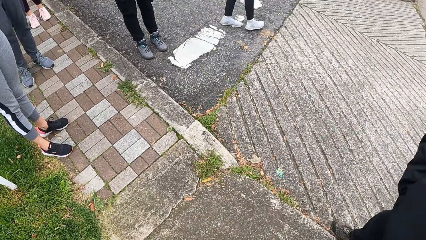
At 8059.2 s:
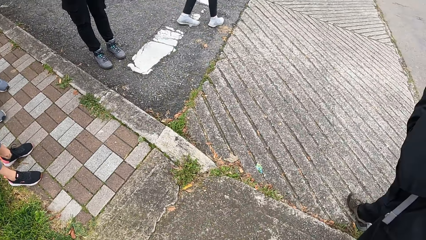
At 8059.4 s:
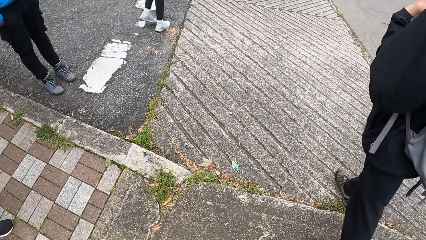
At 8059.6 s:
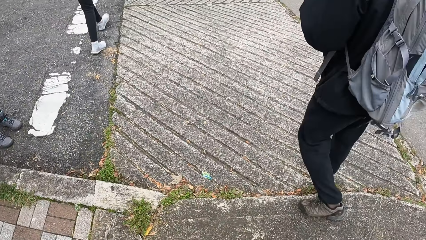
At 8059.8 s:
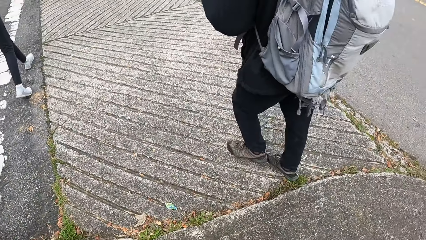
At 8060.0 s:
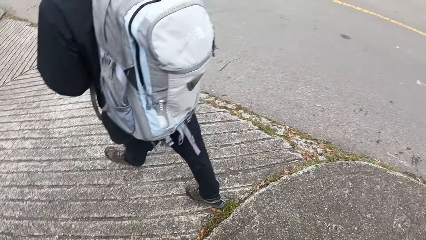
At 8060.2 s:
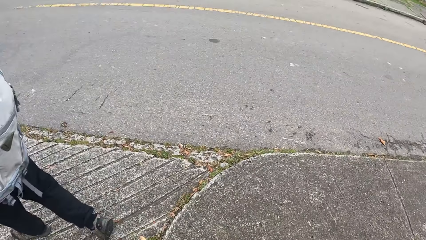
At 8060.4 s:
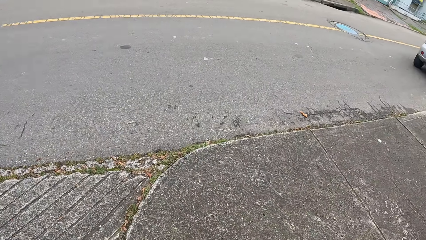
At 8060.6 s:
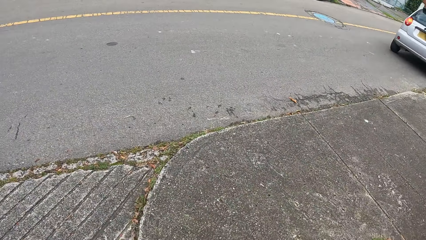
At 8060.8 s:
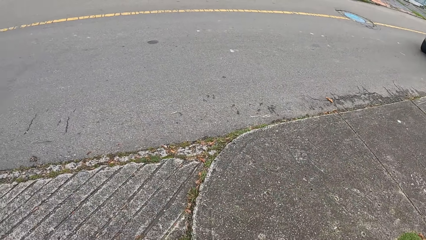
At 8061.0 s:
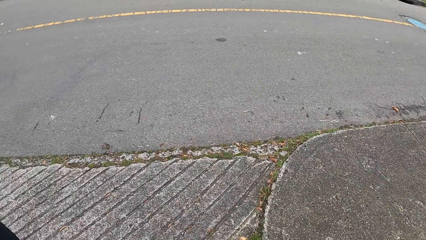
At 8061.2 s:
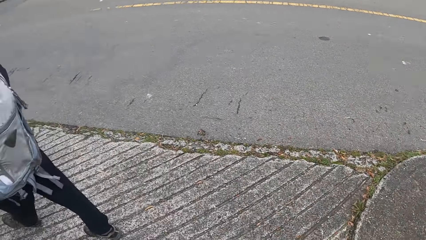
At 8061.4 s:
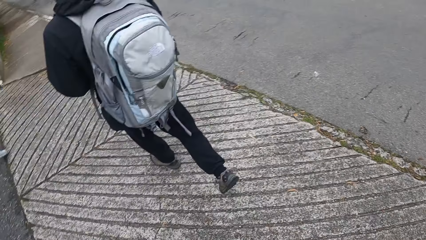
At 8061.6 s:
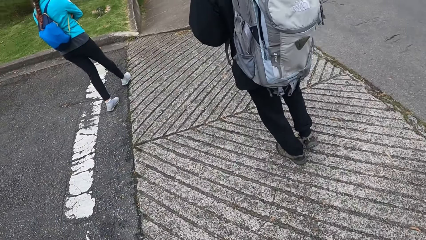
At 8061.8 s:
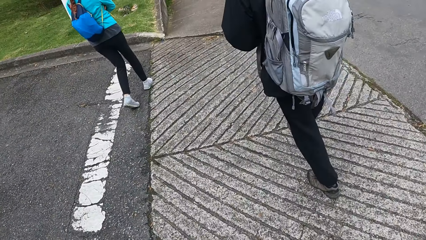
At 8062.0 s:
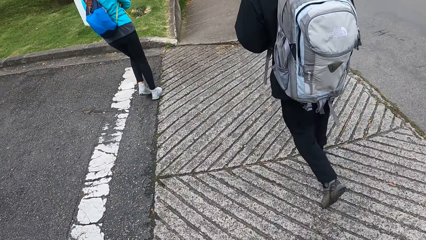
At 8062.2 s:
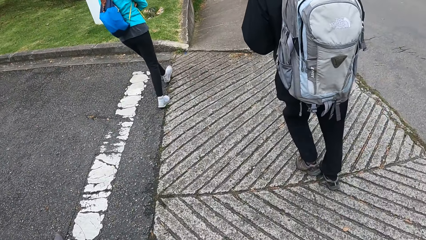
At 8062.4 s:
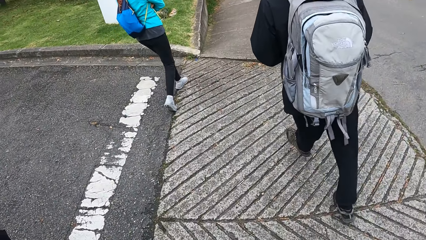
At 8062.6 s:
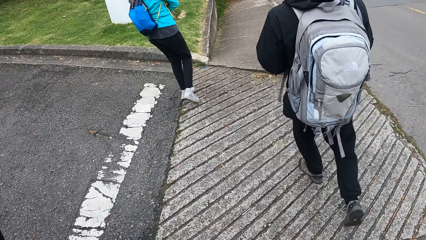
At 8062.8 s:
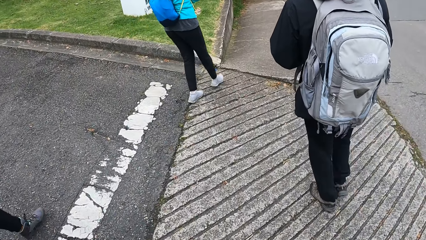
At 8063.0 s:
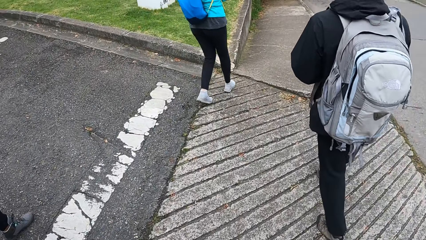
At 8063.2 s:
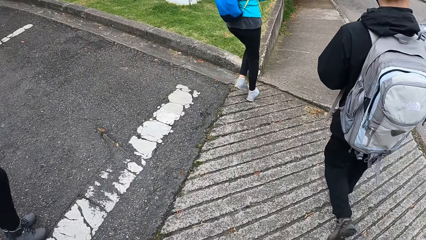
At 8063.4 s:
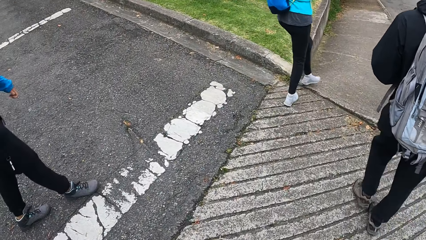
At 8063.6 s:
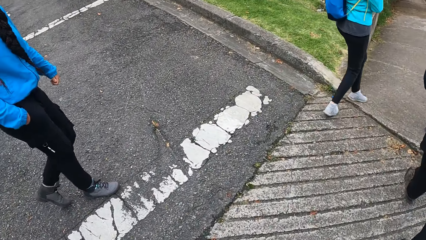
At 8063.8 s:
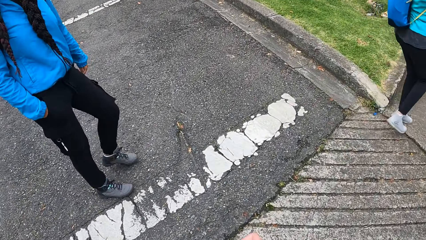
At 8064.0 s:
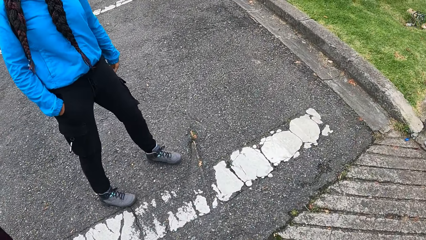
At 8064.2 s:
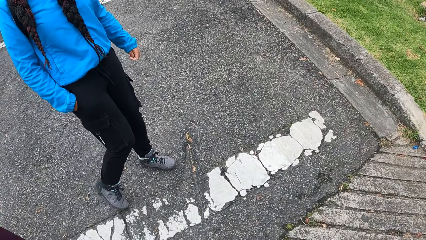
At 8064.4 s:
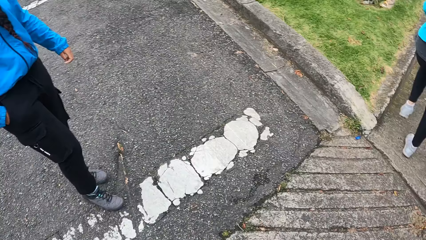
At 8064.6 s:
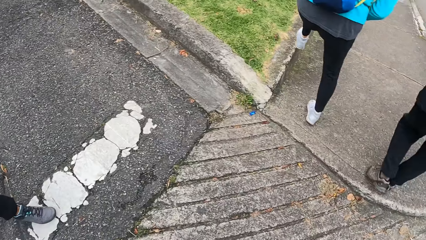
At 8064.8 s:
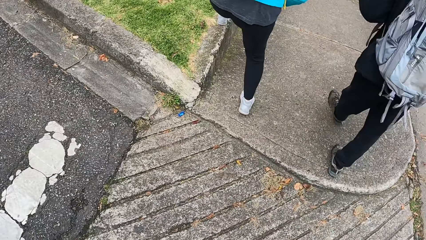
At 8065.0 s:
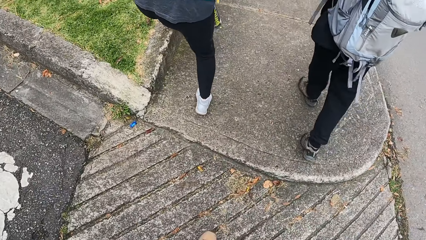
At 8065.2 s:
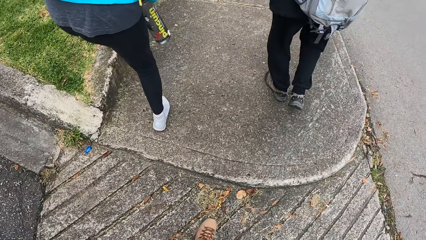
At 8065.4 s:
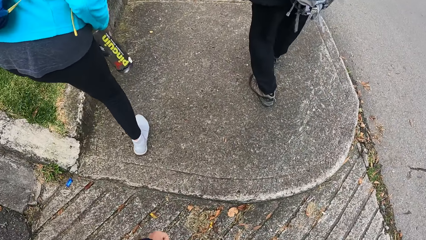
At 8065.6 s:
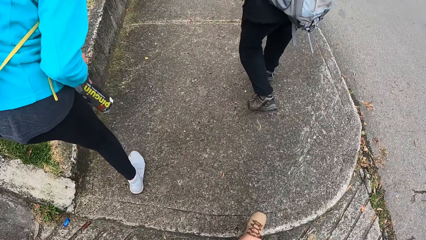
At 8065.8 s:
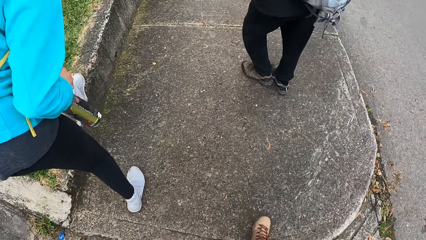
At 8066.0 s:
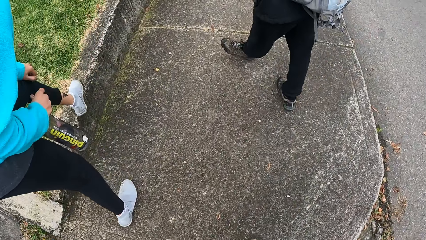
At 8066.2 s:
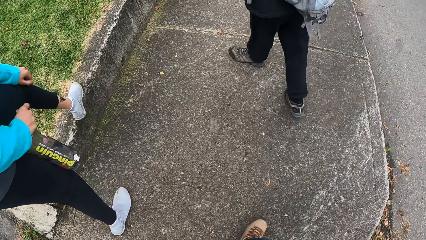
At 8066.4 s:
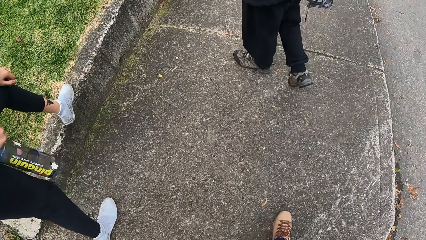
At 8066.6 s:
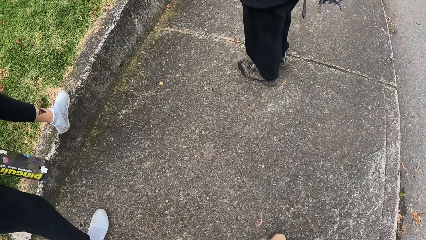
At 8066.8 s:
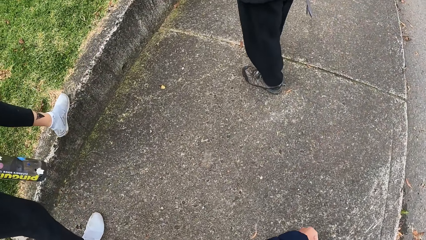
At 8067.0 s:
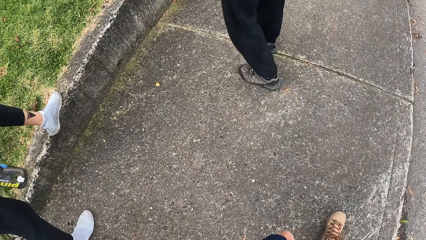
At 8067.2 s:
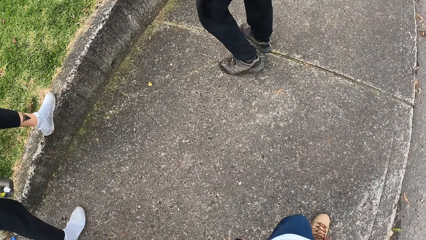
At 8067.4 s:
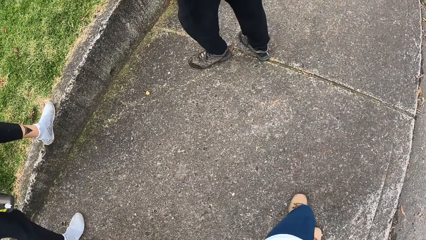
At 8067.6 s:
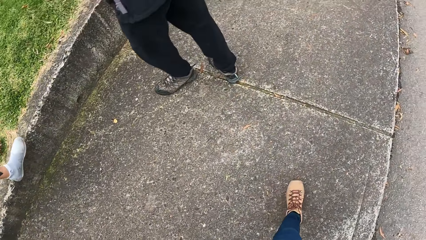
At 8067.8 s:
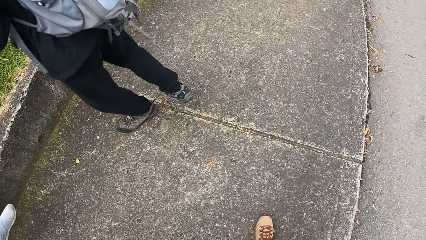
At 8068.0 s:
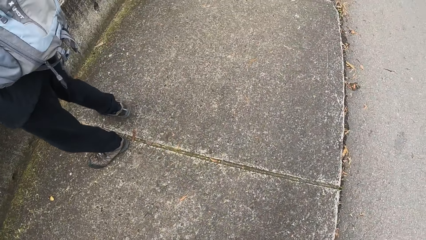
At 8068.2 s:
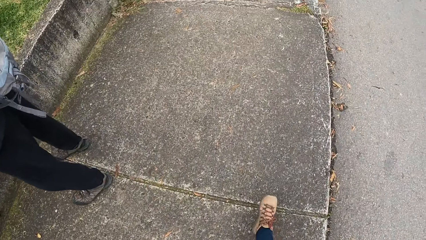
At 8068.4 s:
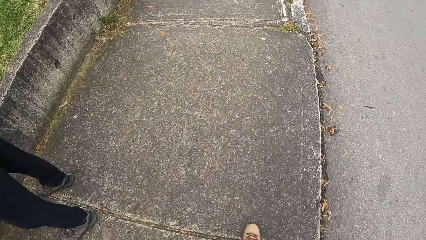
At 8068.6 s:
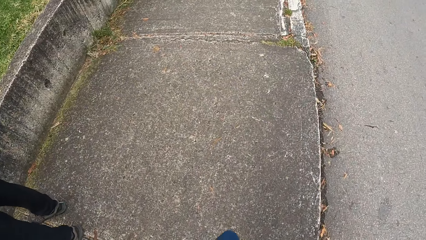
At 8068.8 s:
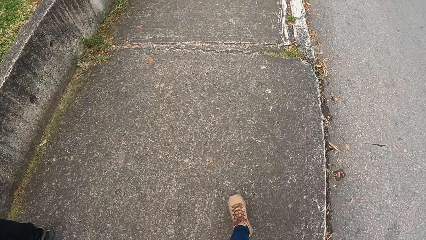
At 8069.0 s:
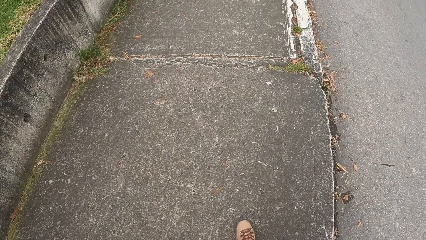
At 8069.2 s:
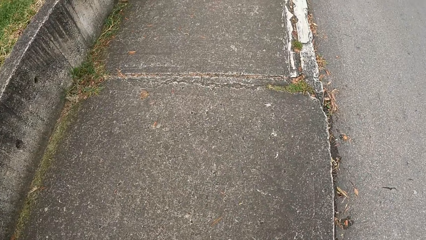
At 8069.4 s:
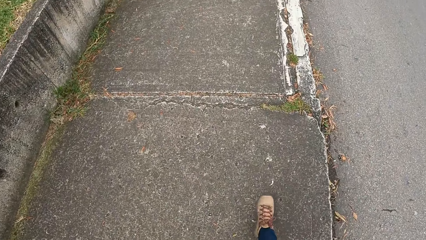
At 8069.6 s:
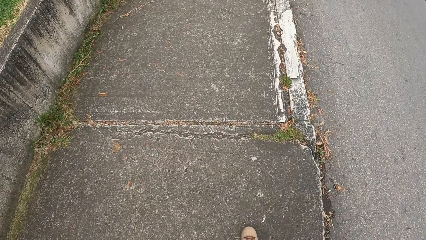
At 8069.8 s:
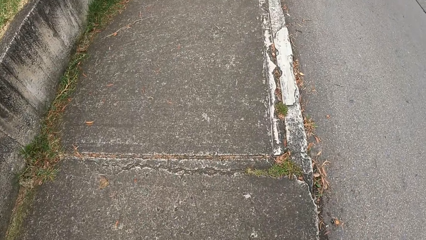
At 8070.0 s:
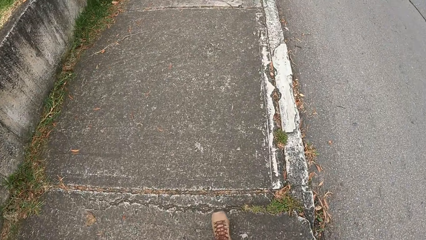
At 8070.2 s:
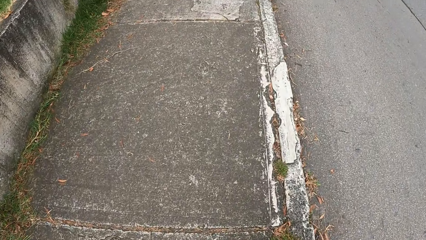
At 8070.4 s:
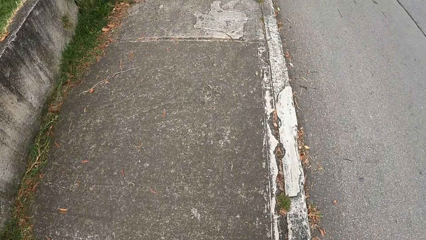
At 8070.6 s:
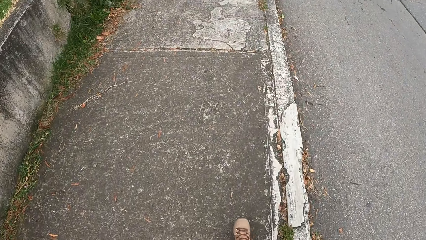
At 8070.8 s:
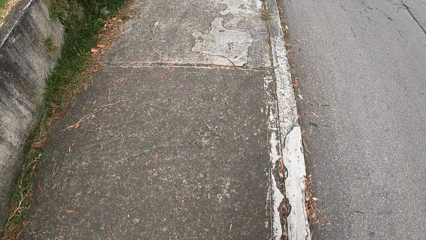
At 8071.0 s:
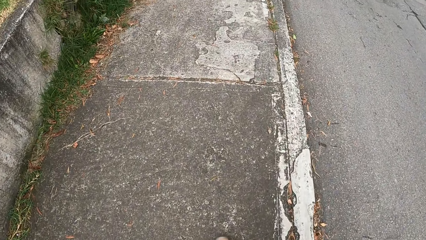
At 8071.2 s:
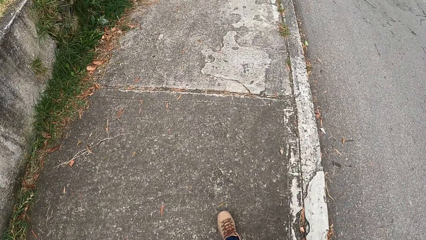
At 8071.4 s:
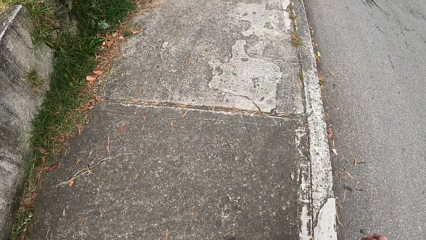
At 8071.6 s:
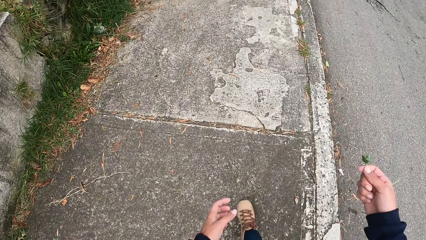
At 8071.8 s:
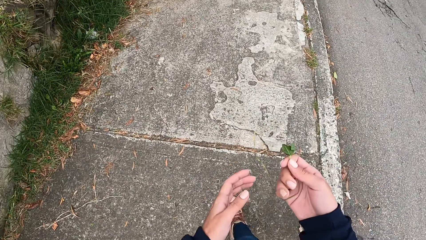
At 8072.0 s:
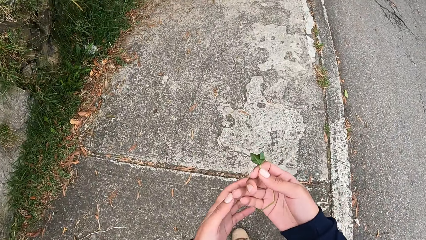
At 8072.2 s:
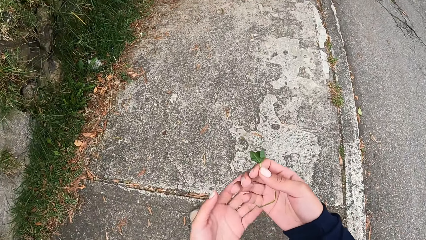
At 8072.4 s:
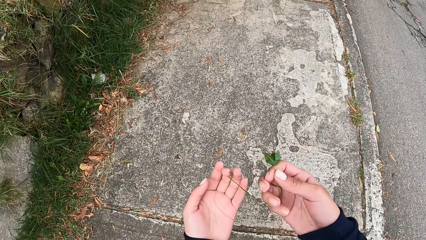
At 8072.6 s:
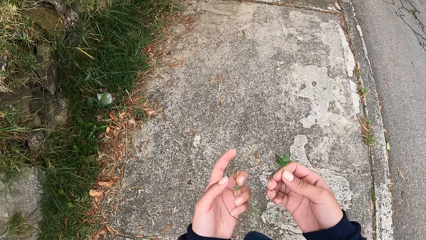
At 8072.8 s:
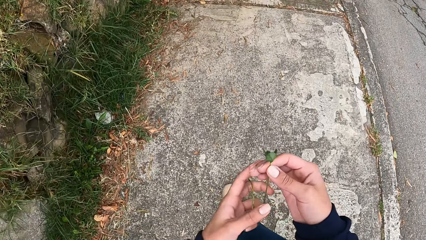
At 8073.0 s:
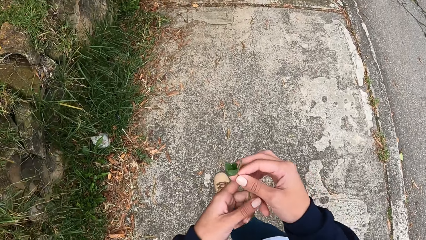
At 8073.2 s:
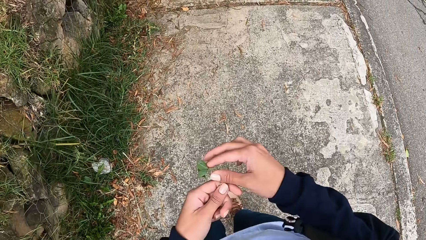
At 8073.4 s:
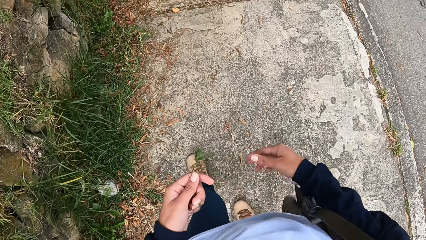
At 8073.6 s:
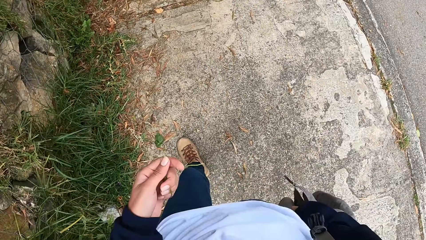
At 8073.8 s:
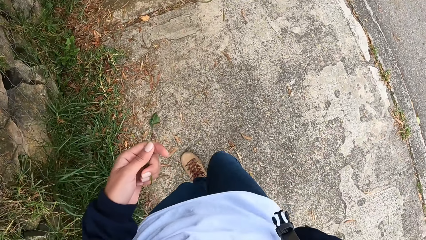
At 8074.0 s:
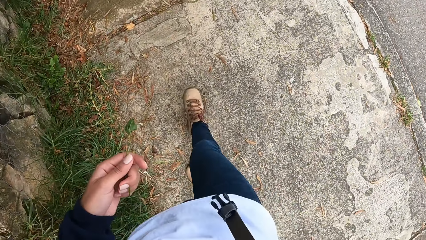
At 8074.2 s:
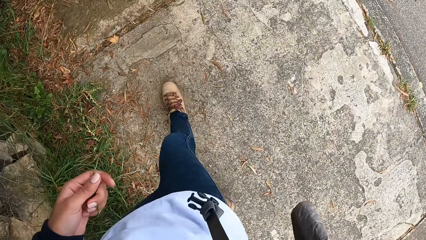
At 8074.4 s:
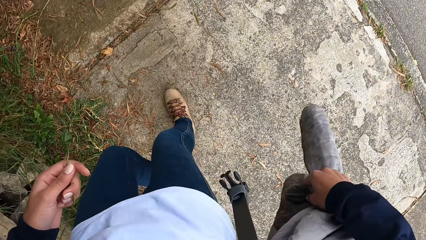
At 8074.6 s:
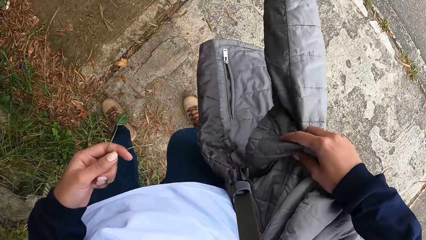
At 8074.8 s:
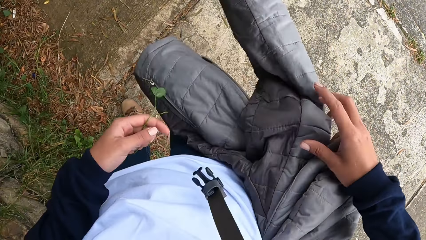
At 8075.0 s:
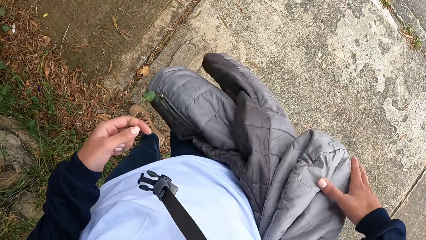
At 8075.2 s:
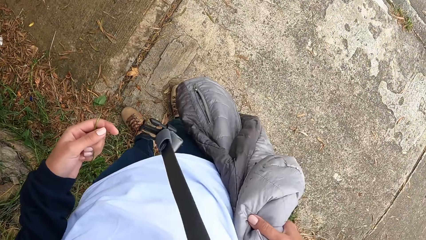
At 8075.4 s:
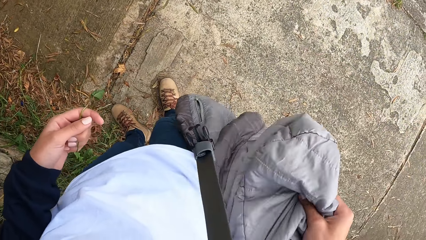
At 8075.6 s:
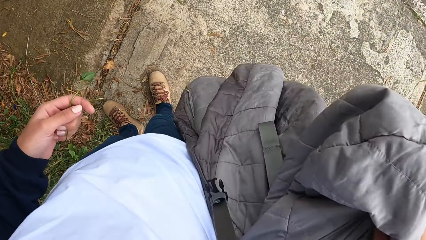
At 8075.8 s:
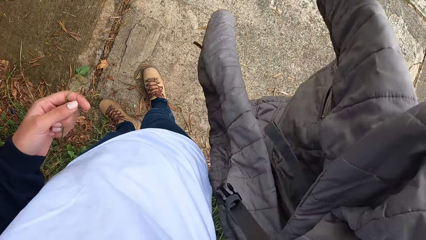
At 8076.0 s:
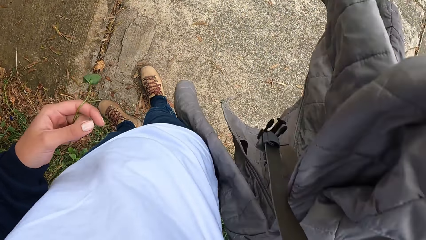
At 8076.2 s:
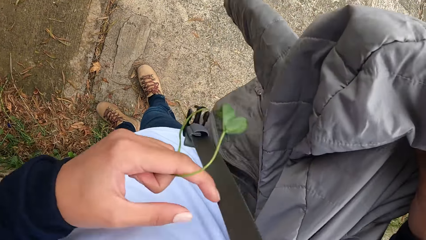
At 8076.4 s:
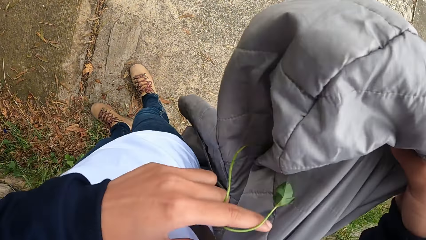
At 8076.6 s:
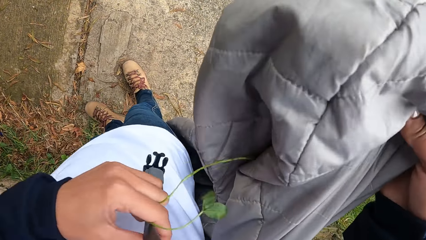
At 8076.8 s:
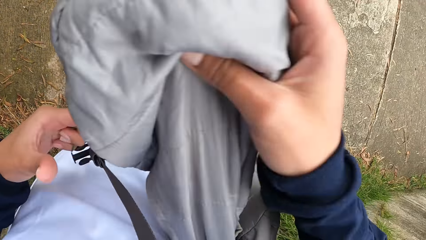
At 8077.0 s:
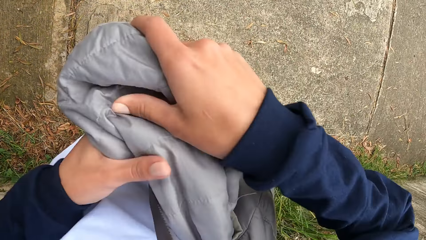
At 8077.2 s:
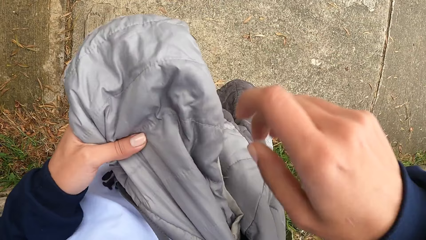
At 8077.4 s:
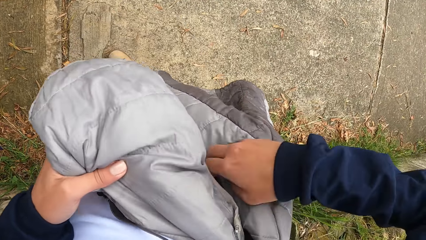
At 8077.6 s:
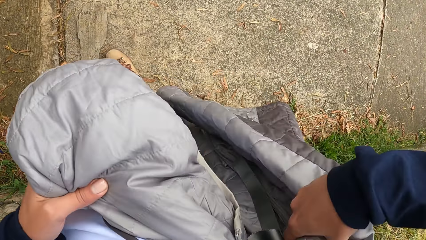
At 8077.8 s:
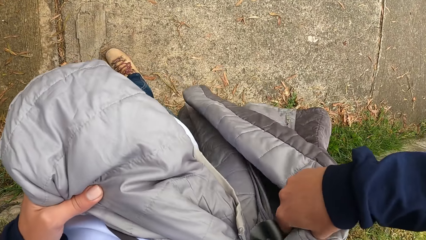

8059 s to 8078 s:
The camera wearer walks with two people on the road path. She walks on the road path. She transfers the flower from her right hand to her left hand. She checks the coat with her hands.
